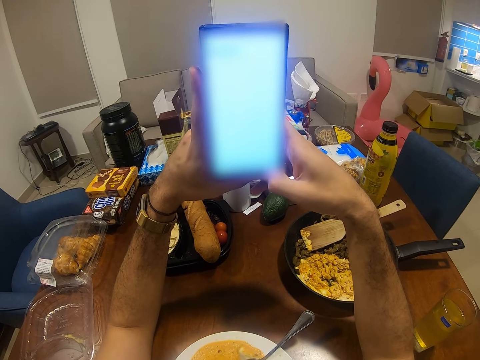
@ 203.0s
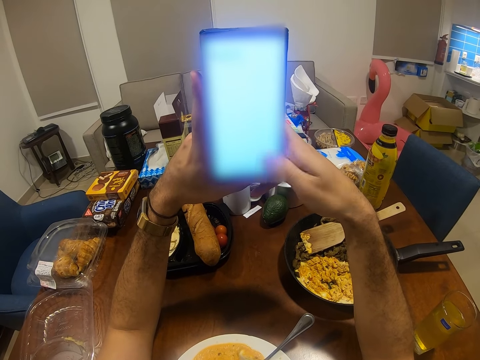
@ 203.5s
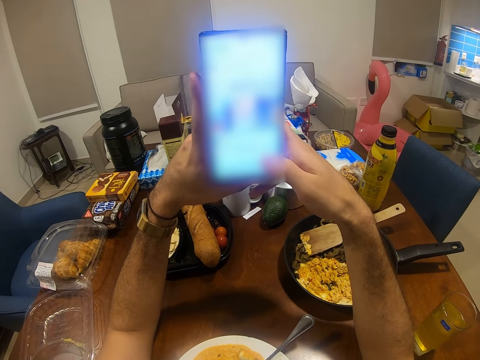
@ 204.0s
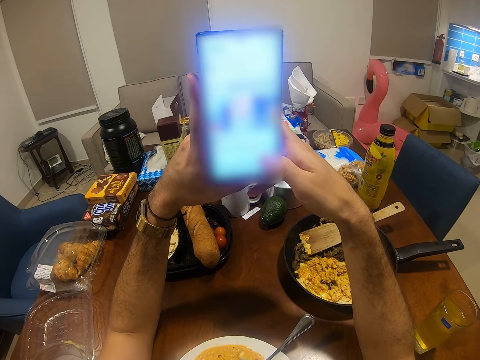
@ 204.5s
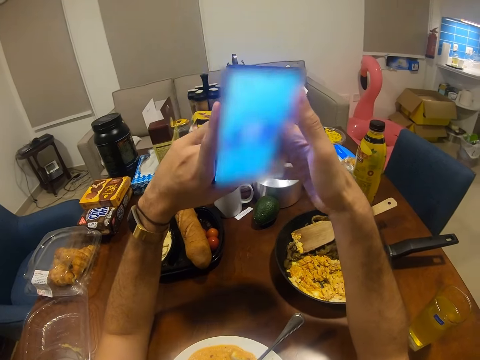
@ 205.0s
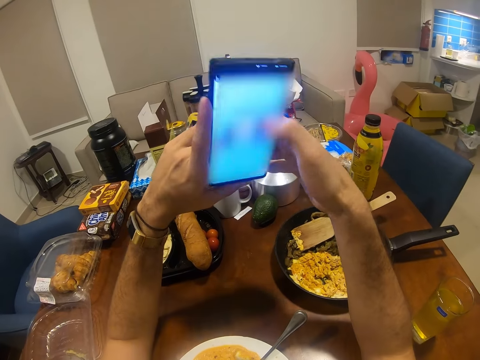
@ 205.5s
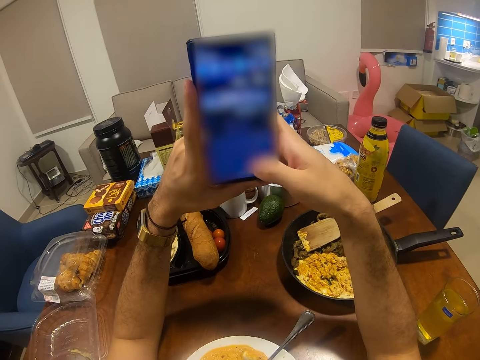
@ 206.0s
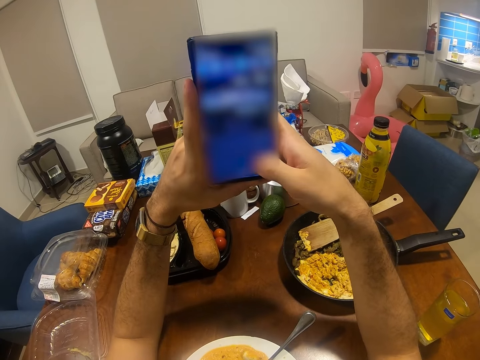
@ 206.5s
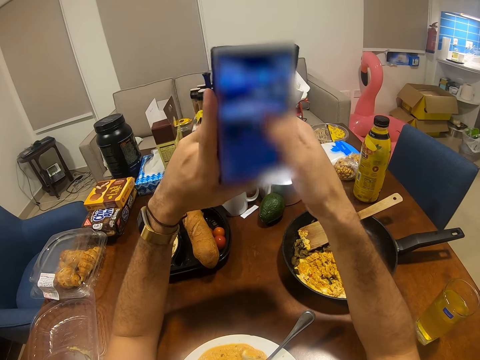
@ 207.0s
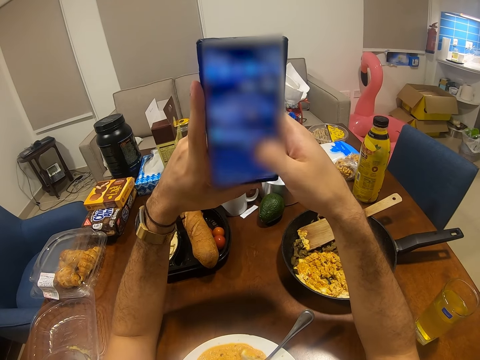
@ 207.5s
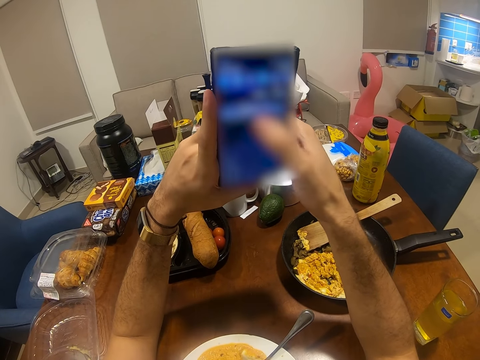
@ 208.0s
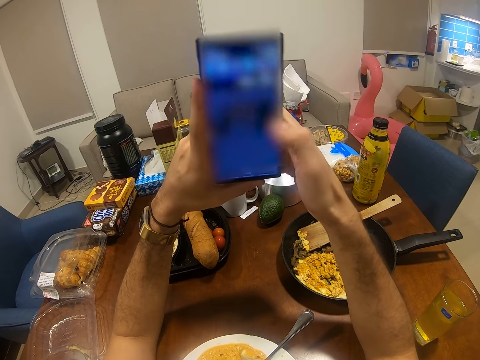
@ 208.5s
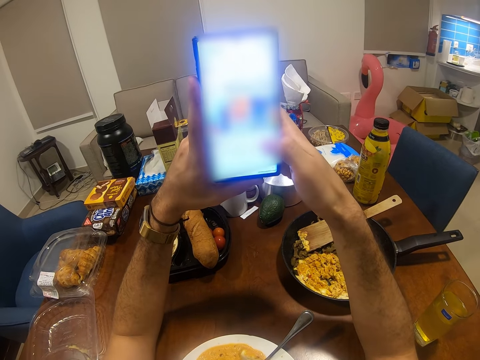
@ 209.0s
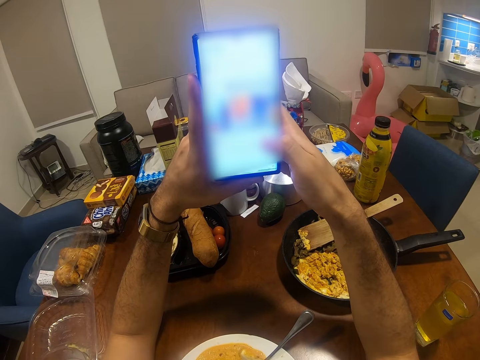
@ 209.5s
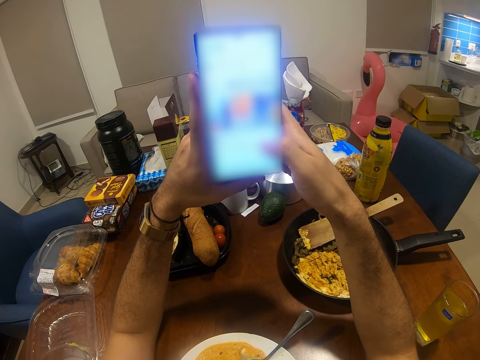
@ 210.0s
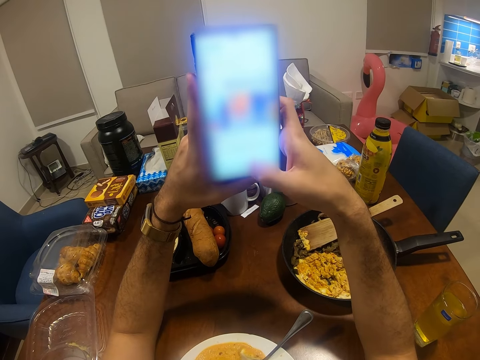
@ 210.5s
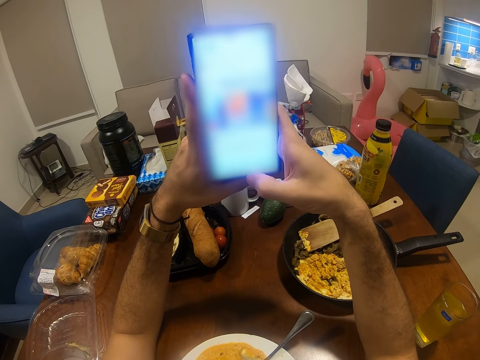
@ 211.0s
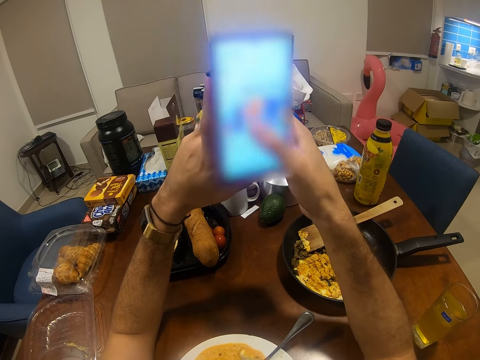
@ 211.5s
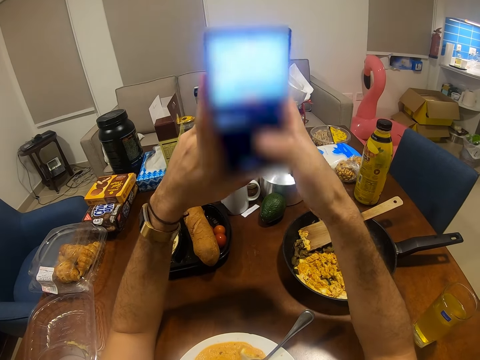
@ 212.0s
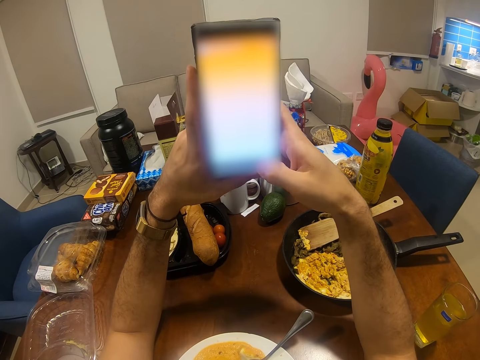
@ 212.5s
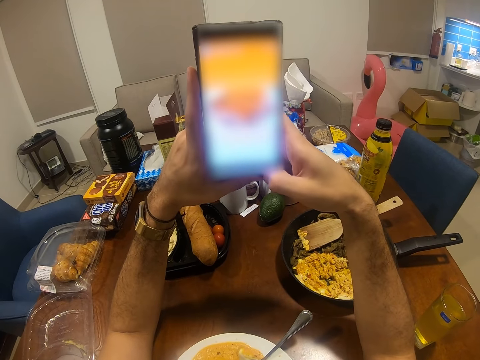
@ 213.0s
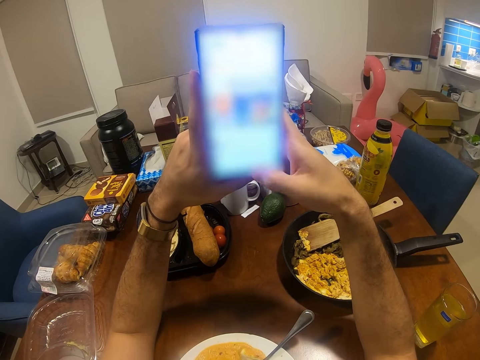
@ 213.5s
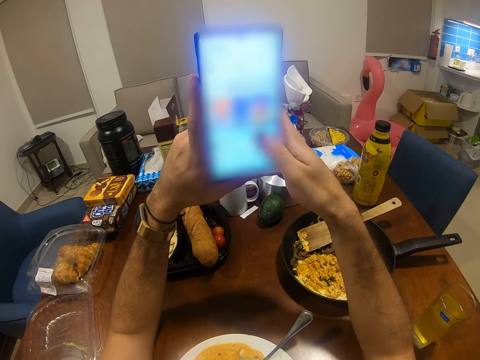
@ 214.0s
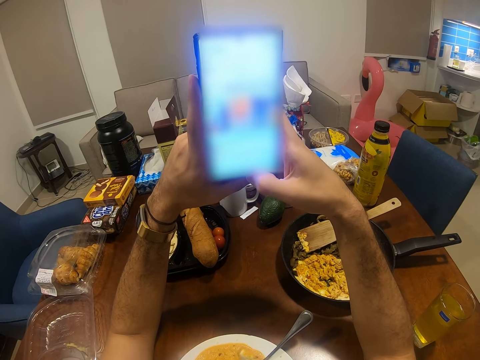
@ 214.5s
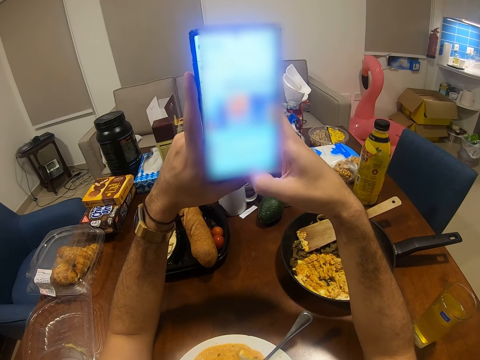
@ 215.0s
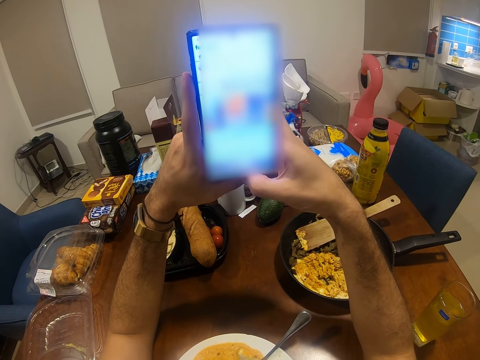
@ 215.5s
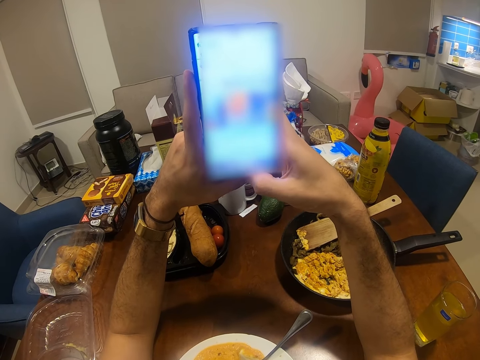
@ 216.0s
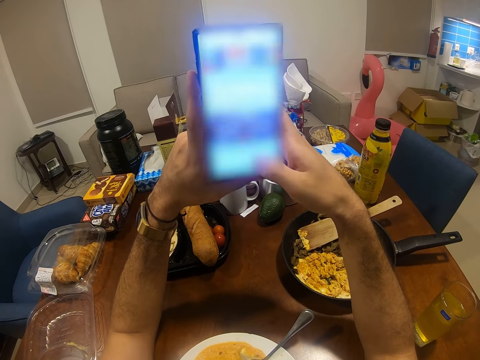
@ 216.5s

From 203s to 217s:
The camera wearer scrolls his phone. They use his phone.

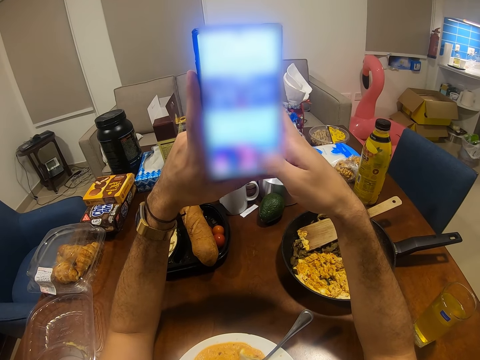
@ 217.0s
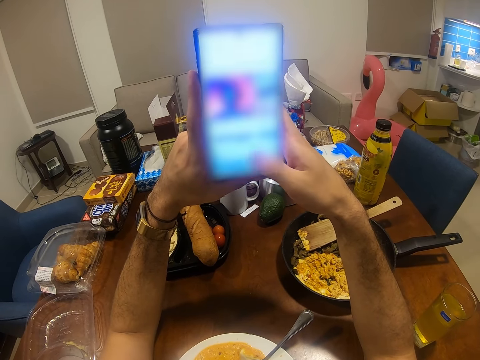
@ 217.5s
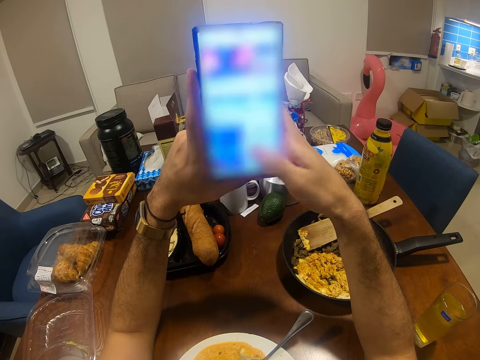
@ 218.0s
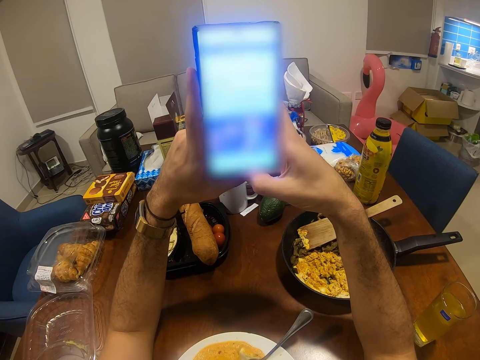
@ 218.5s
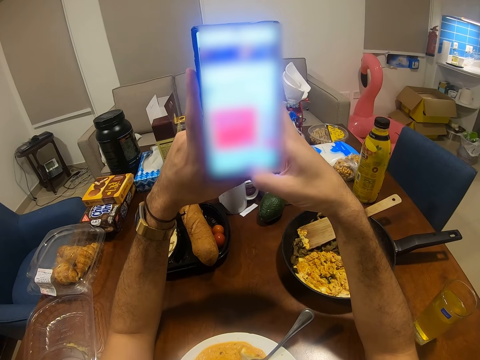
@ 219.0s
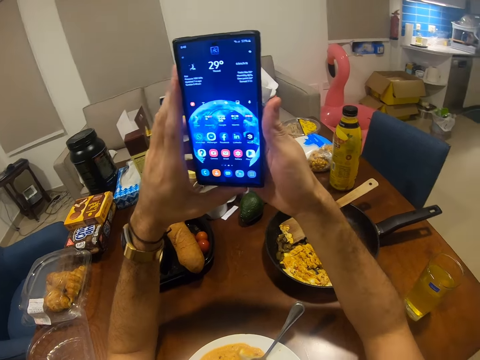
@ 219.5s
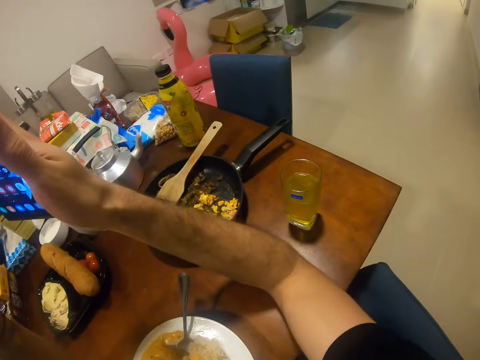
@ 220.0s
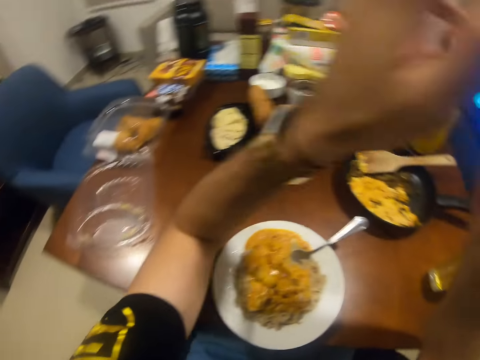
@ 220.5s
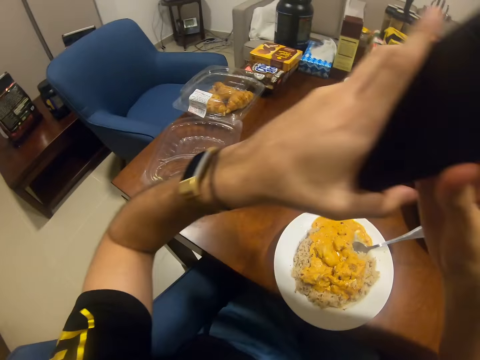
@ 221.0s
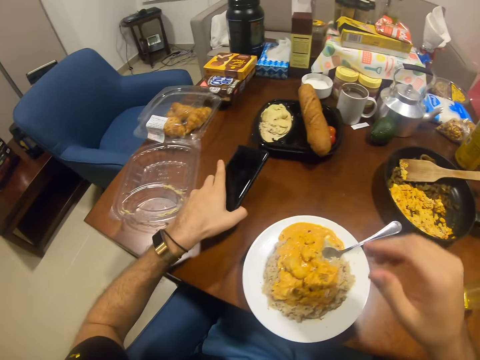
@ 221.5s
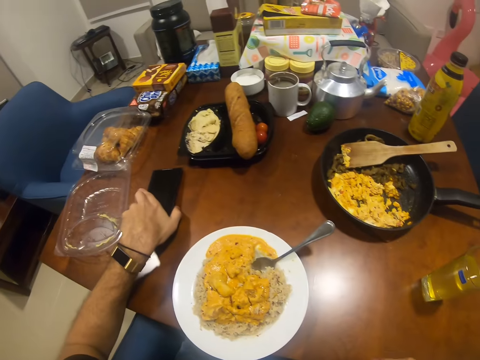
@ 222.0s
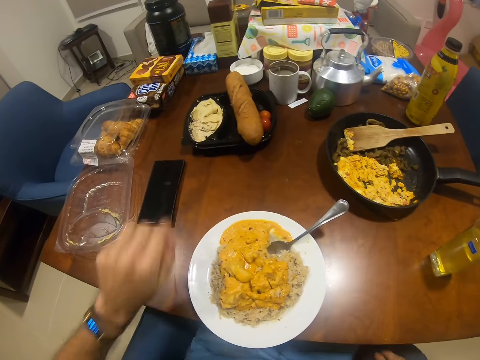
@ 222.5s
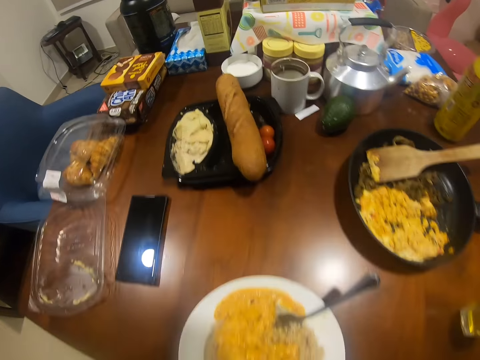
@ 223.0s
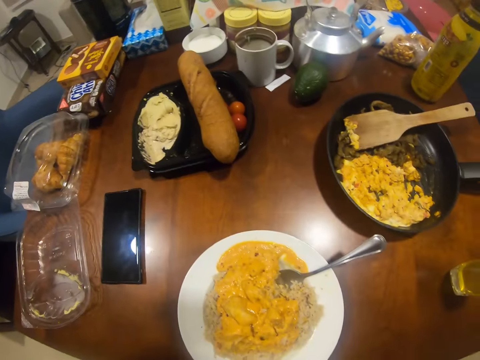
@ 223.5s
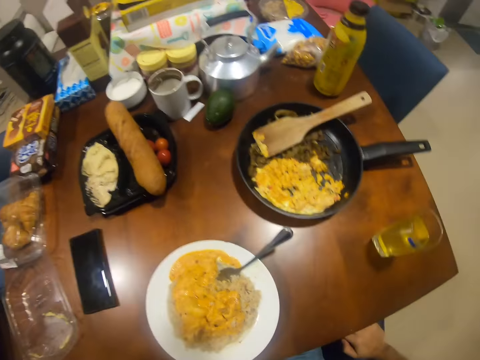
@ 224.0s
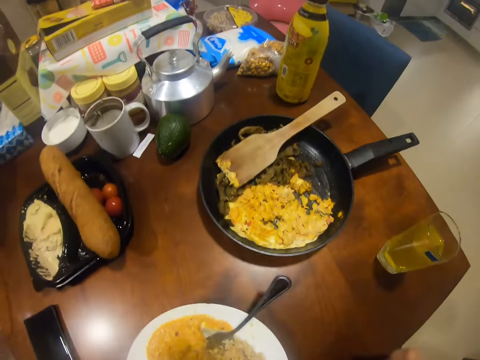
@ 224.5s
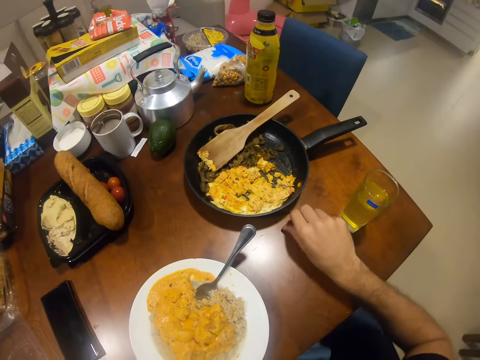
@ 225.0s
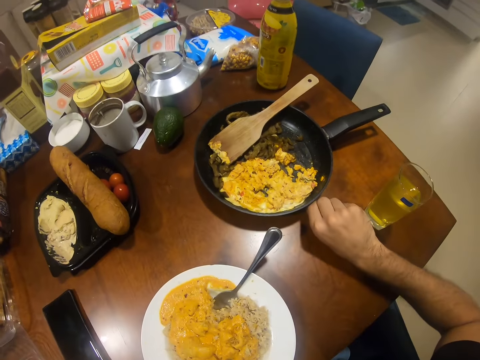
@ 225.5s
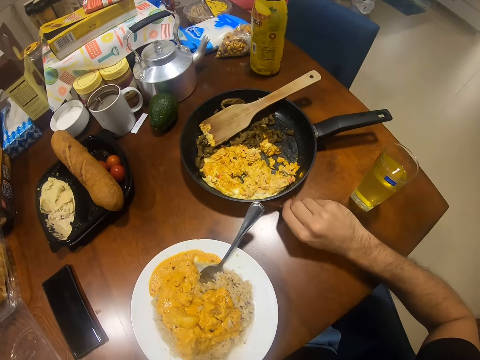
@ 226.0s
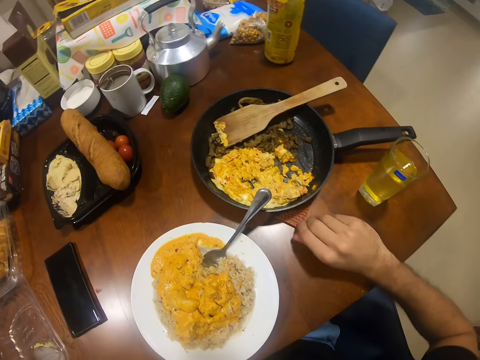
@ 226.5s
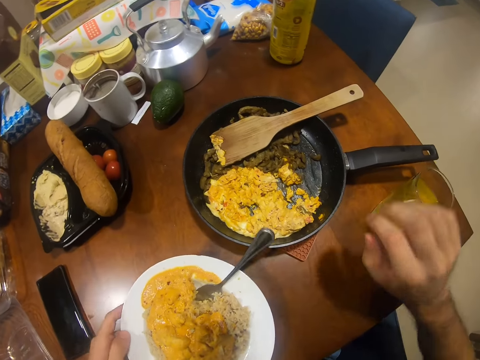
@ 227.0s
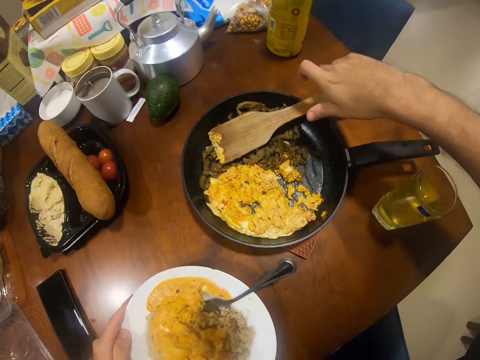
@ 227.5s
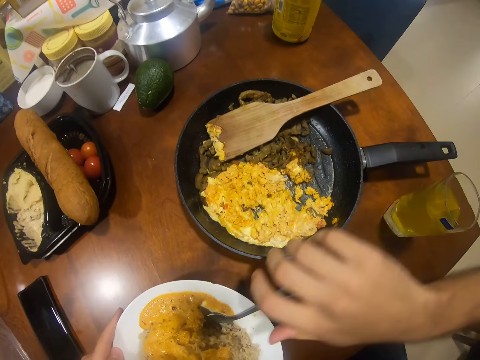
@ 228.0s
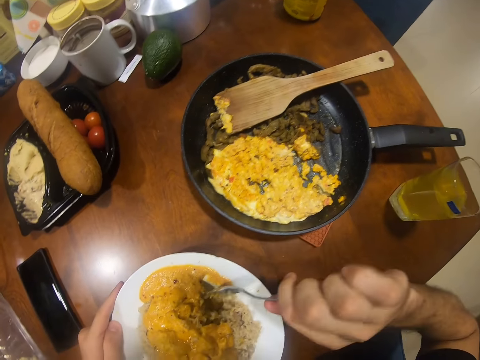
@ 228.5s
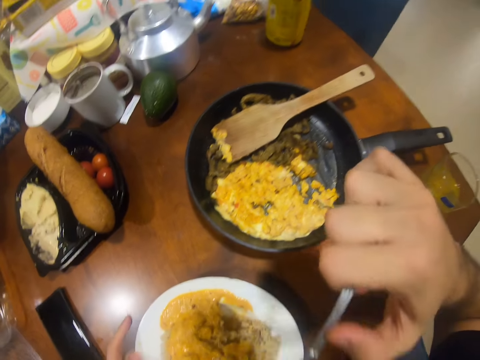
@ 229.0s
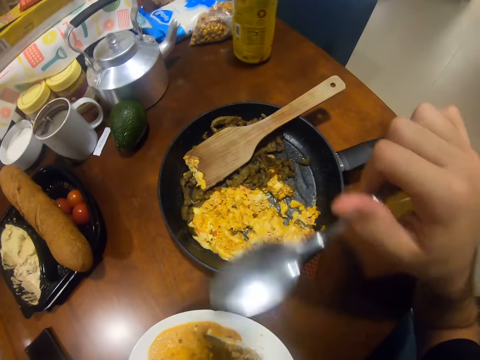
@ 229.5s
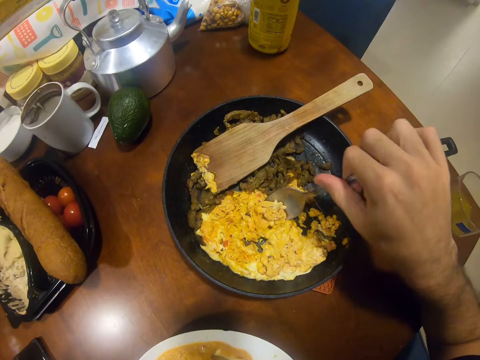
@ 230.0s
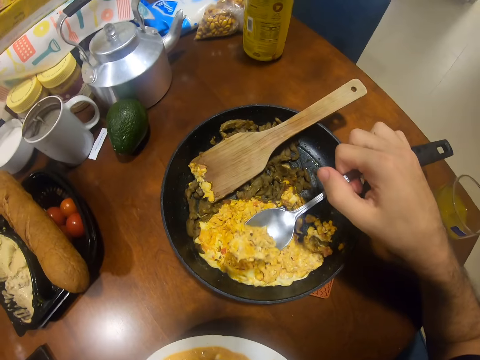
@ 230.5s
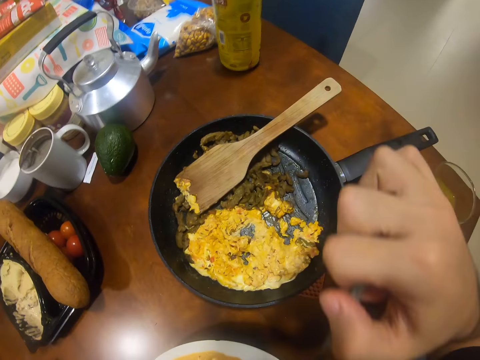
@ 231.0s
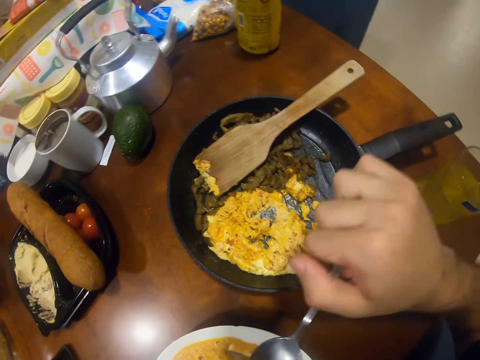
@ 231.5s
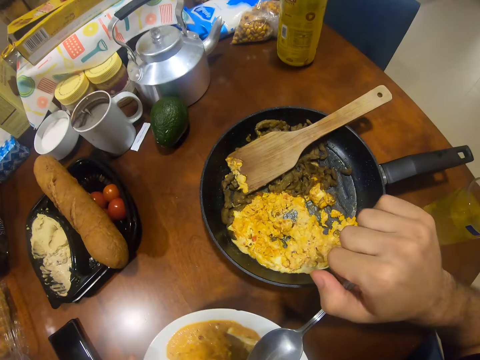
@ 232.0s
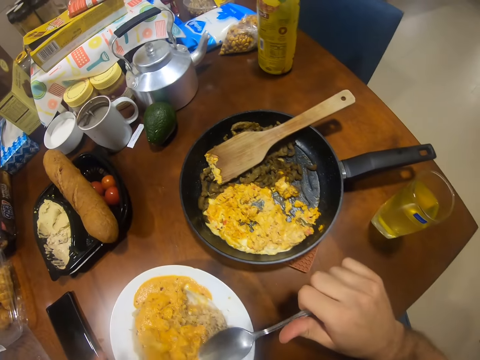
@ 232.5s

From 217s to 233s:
The camera wearer looks around the house. He drops the phone on the table with his left hand. He pulls the pan on the table. He picks up the spoon from the plate with his right hand. He eats rice from the plate with the spoon in his right hand. He eats some scrambled eggs from the frying pan with the spoon in his right hand. He scoops food from the pan.
